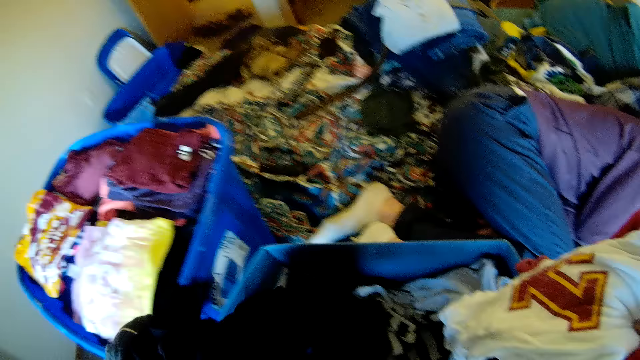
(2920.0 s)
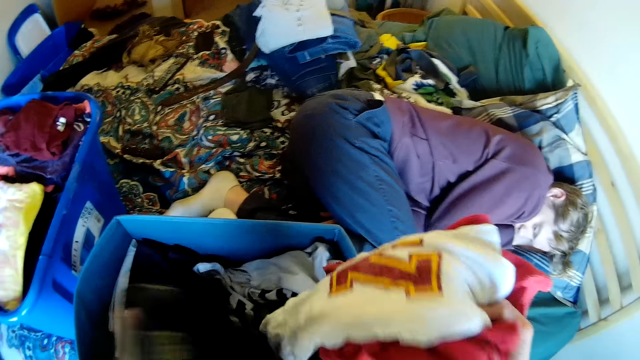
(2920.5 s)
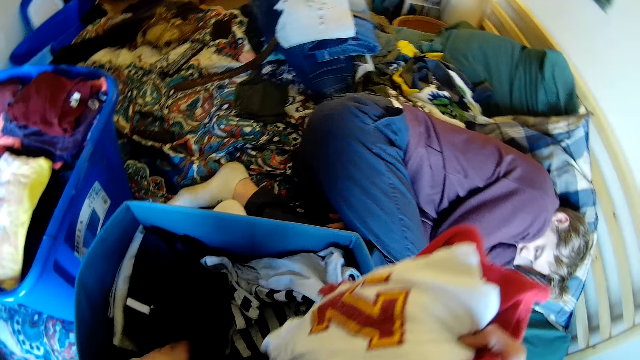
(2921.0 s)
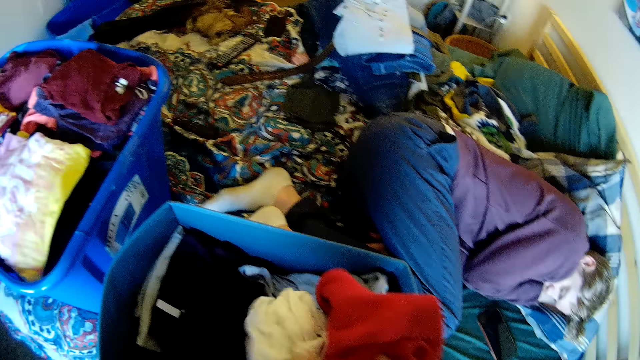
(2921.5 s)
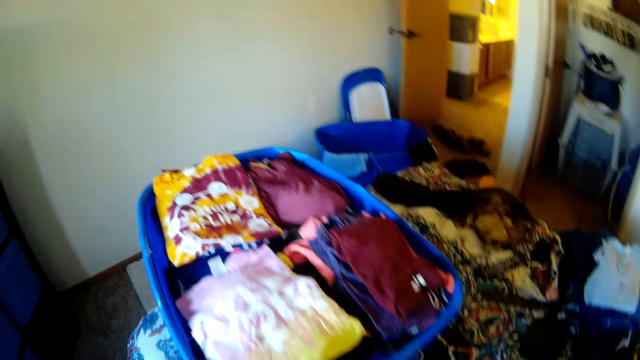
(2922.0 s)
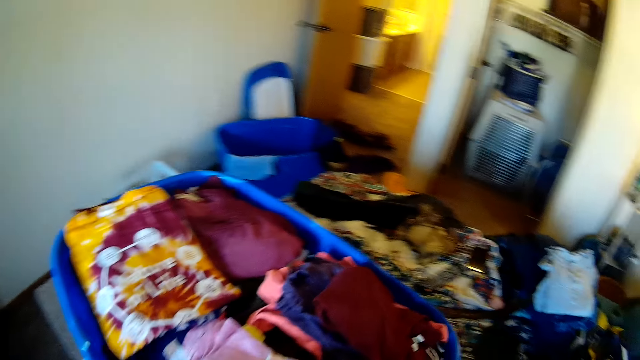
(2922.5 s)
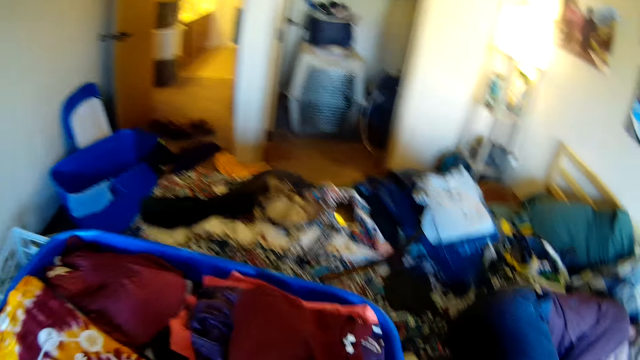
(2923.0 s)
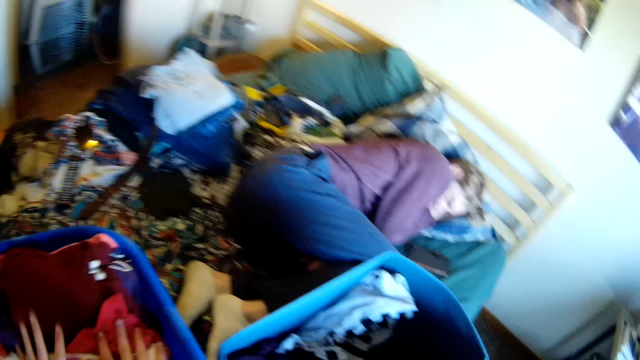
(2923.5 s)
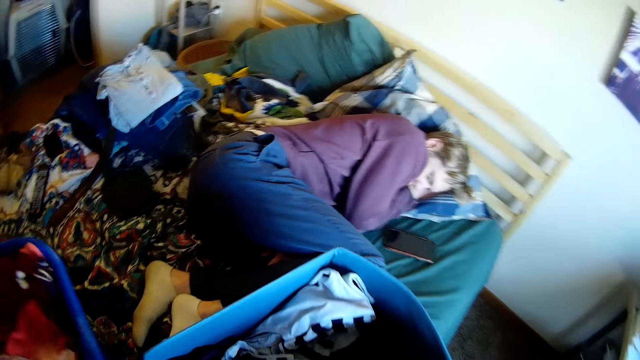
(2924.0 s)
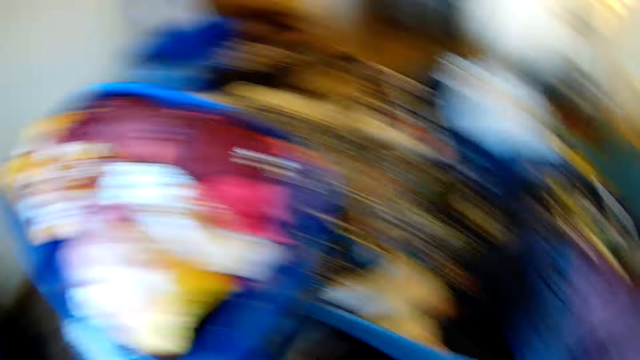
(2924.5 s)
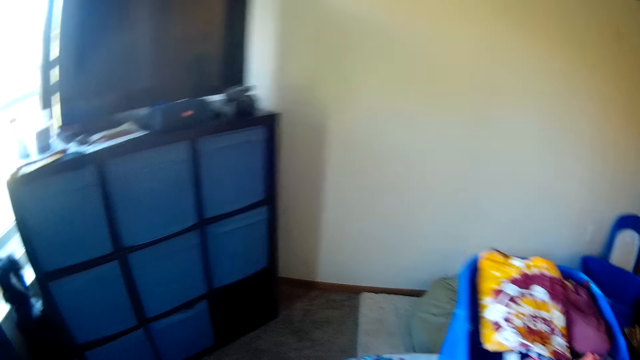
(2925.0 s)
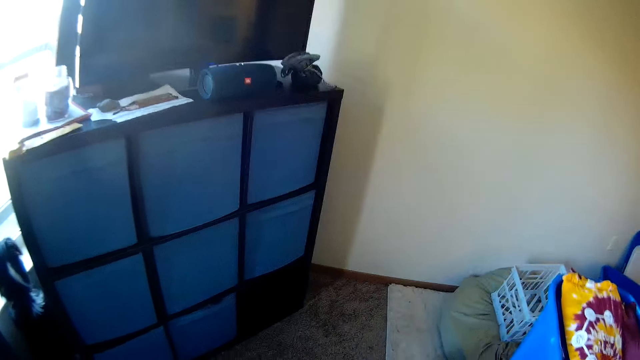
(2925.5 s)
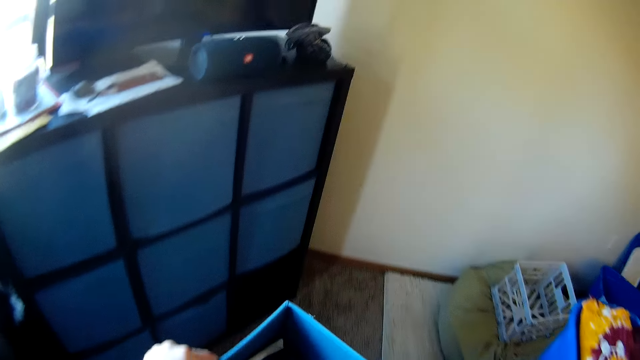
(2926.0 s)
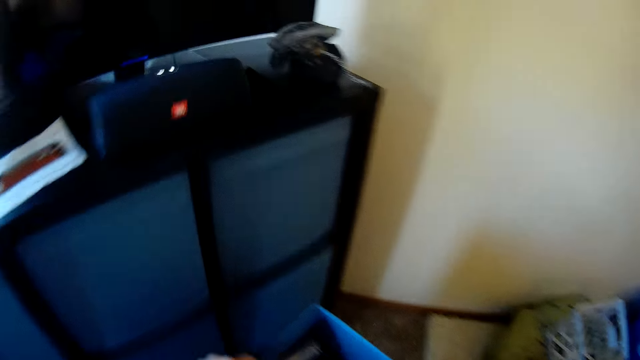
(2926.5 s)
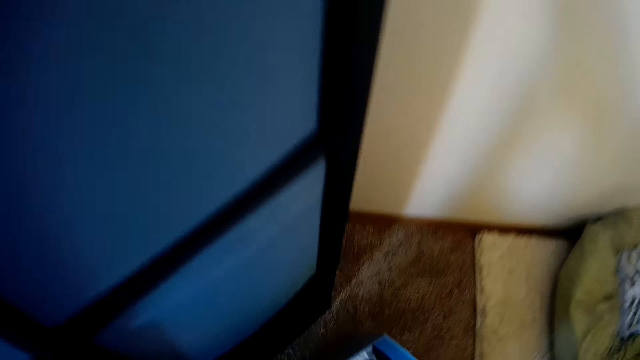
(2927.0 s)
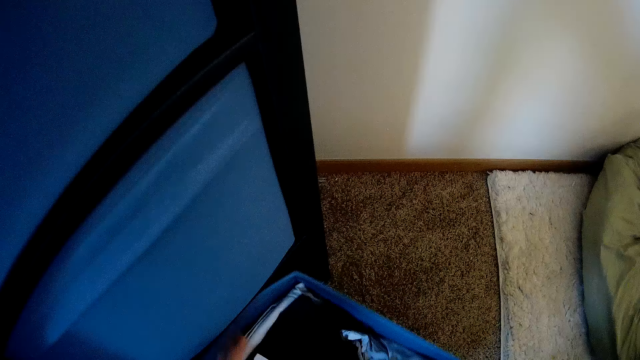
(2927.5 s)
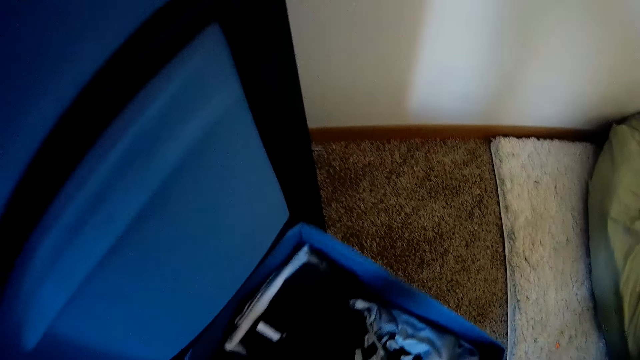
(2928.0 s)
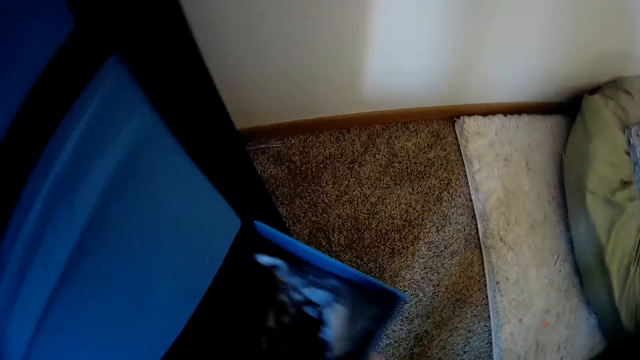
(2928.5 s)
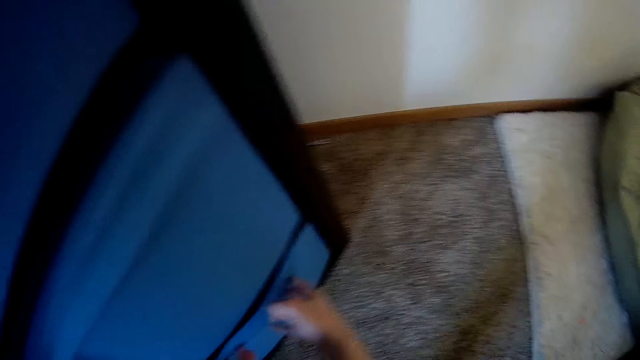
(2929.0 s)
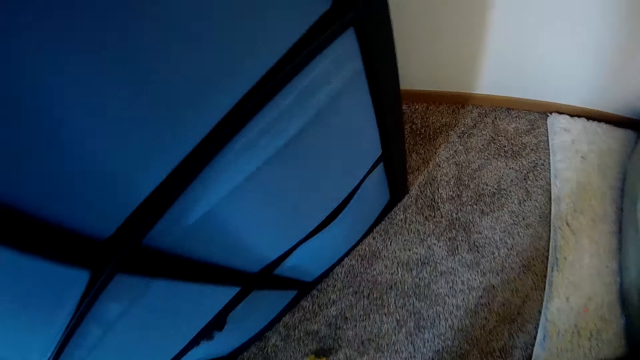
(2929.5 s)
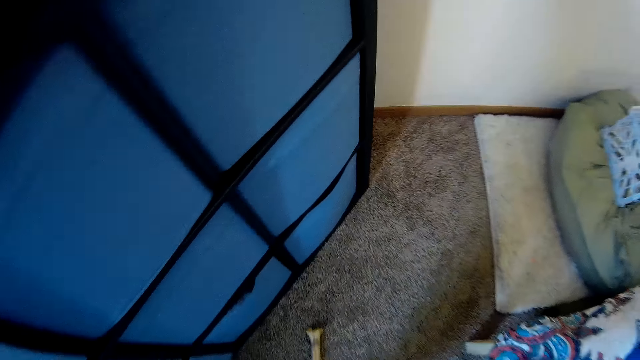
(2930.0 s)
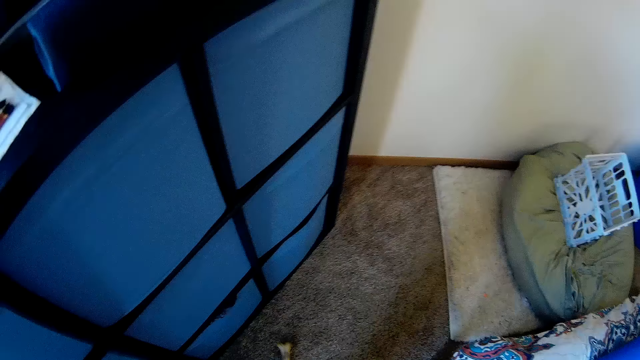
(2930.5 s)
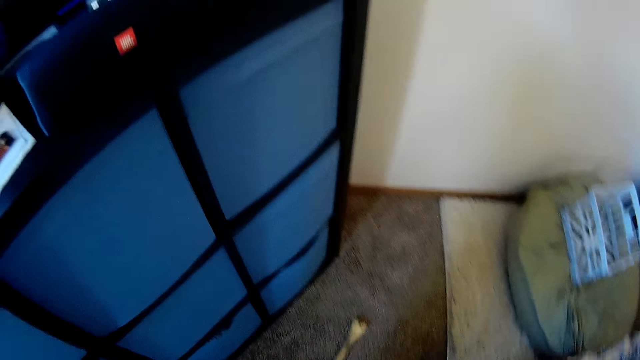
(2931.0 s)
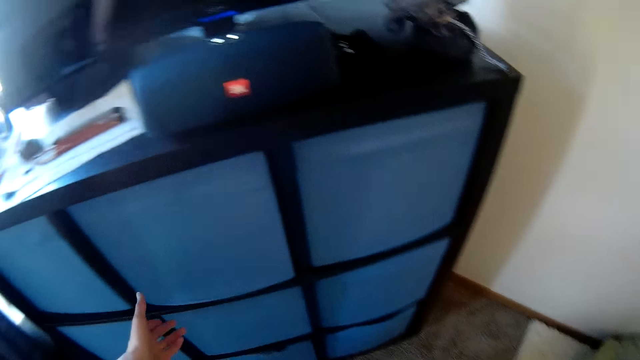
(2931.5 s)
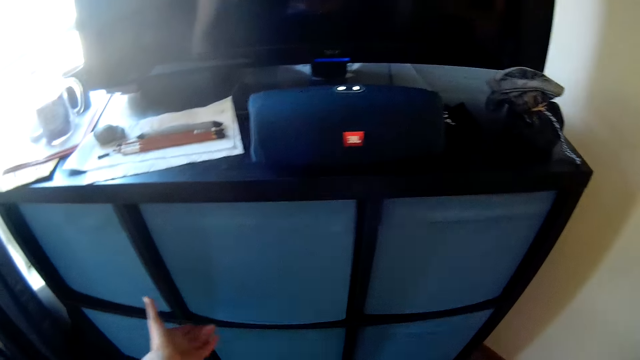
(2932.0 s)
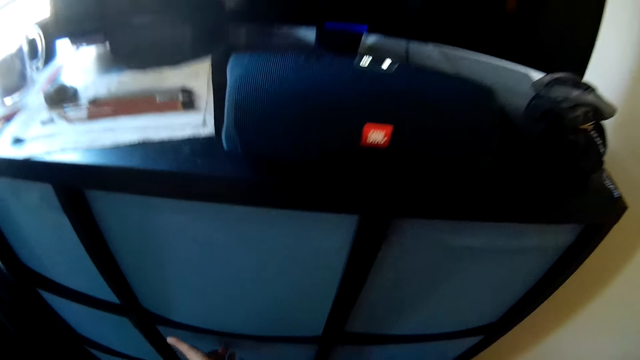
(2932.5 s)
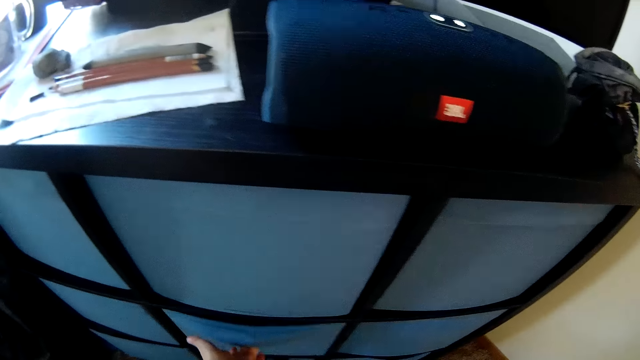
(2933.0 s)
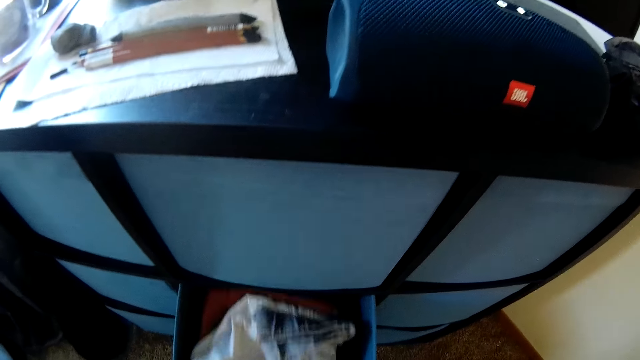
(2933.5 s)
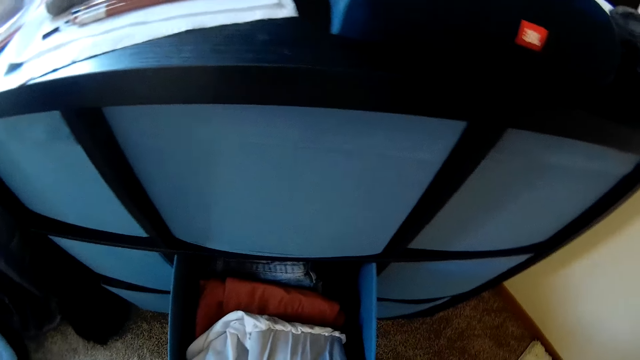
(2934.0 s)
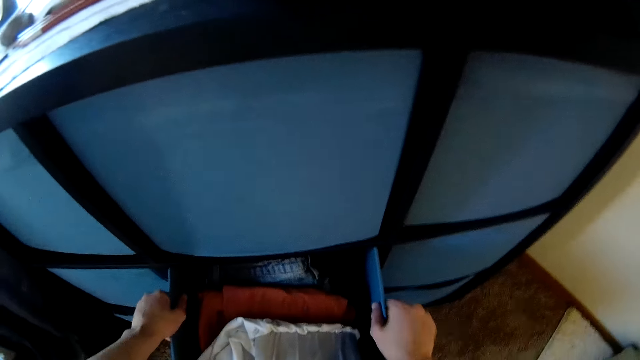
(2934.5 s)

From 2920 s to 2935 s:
The camera wearer separates the t-shirts. She places the t-shirts in the storage container. She picks up the drawer and walks towards the wardrobe. She returns the drawer in the wardrobe. She stares at the drawers. She pushes the bone forward with her foot. She stares at the drawers. She removes another drawer from the wardrobe.

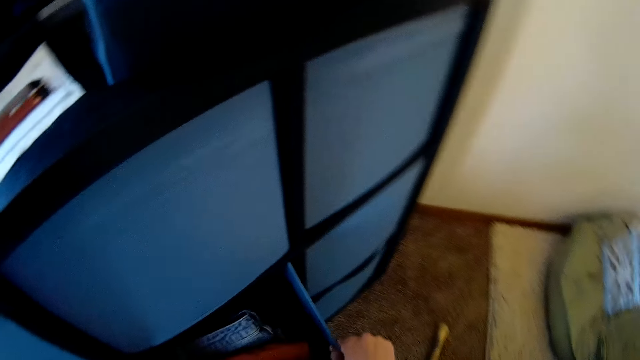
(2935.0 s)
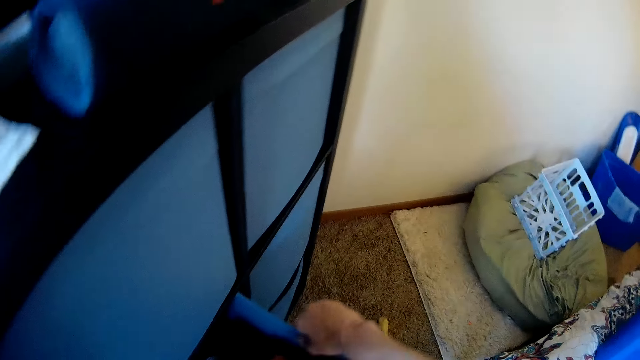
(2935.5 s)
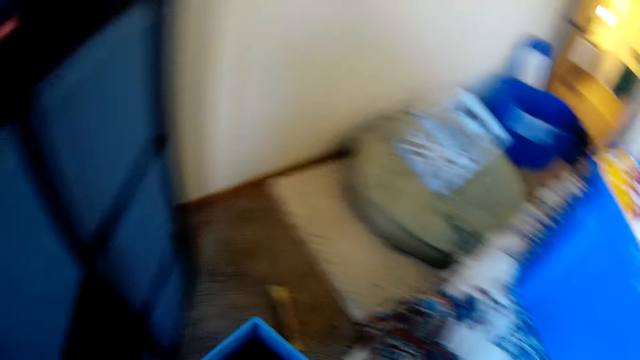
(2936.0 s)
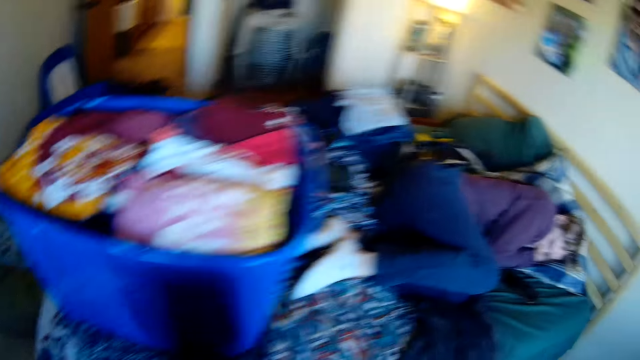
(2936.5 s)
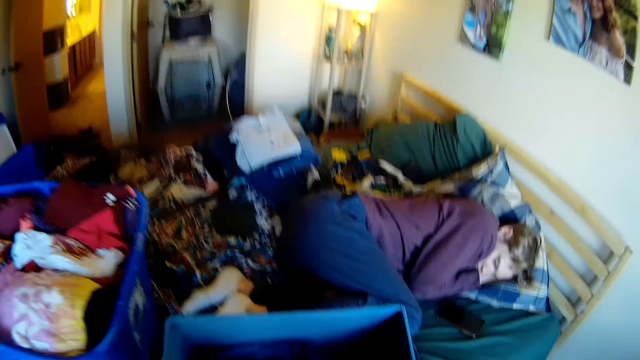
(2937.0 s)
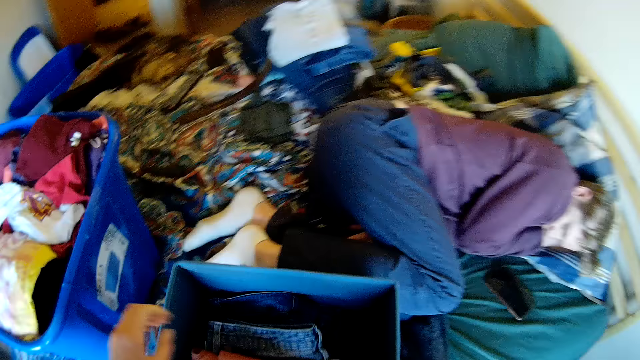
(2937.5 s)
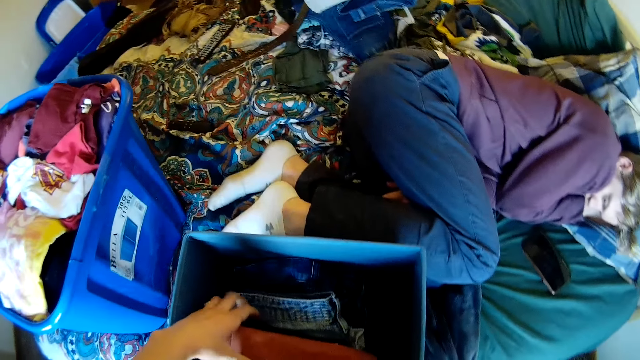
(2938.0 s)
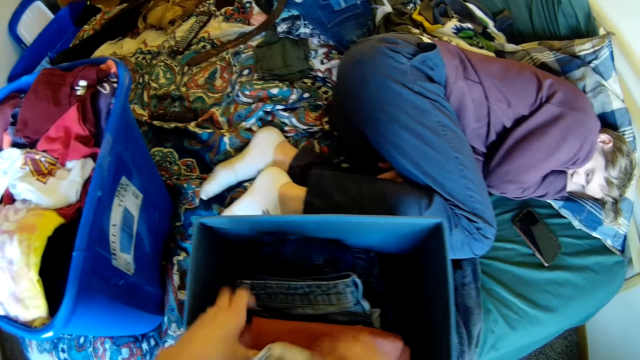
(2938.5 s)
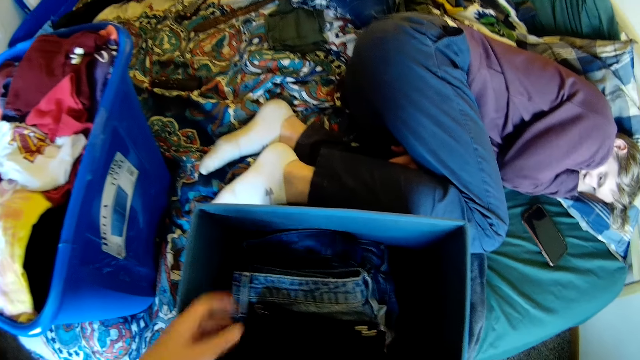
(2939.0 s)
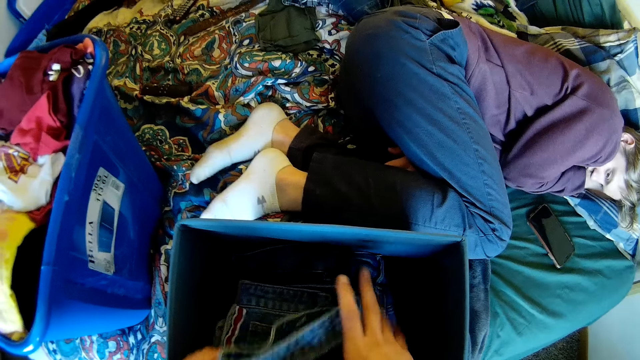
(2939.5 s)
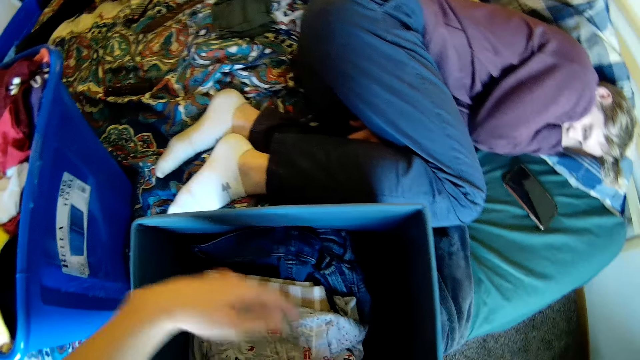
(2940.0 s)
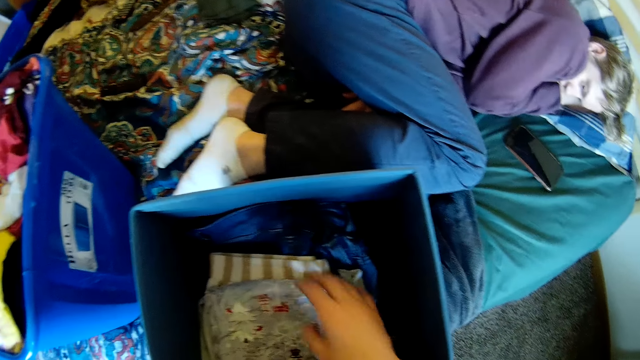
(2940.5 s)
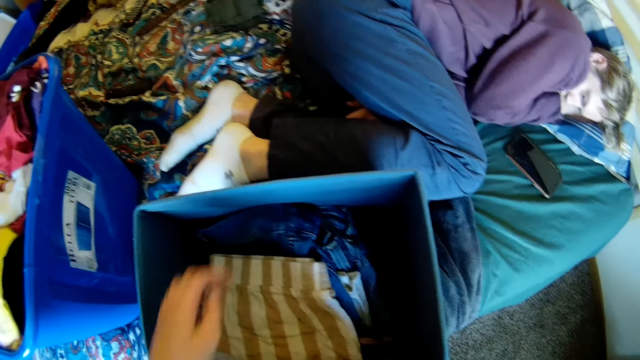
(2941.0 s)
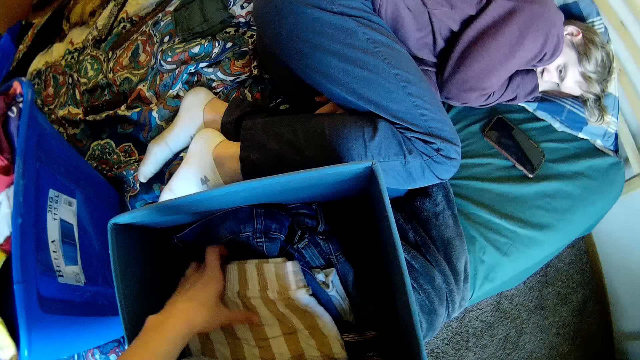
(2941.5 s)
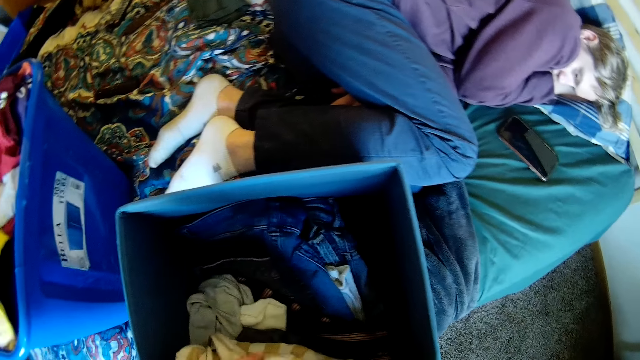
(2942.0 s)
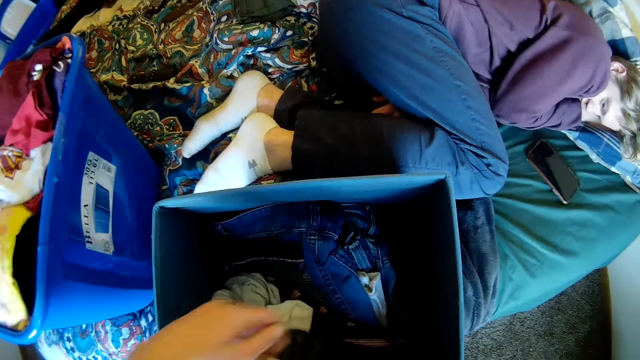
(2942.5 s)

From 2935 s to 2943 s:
The camera wearer walks towards the bed. They place the drawer on the bed. They search through the clothes in the drawer.
